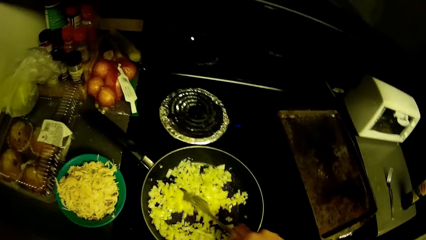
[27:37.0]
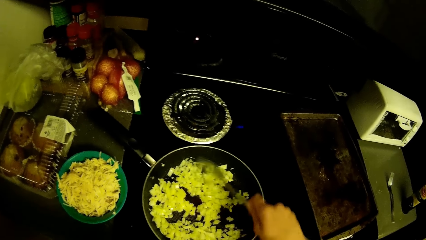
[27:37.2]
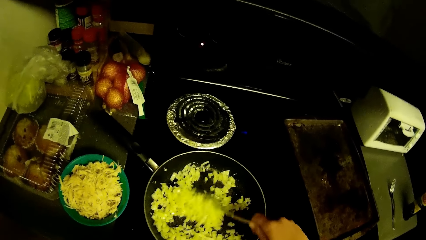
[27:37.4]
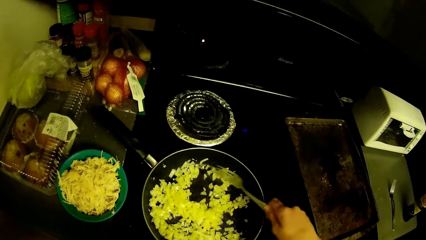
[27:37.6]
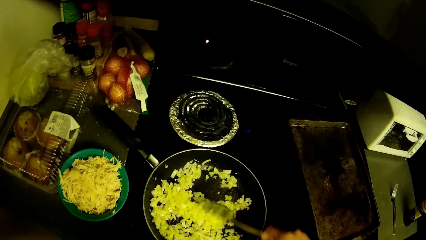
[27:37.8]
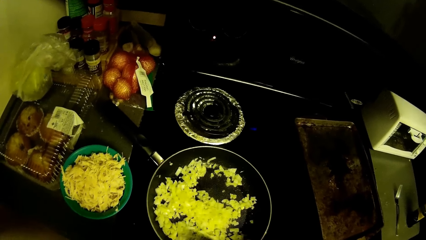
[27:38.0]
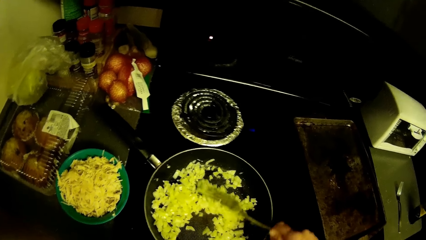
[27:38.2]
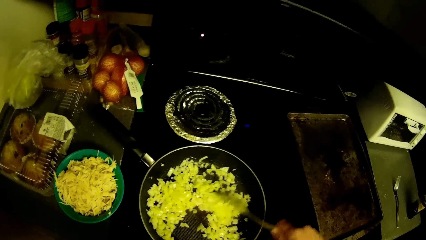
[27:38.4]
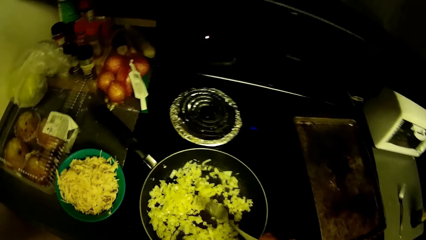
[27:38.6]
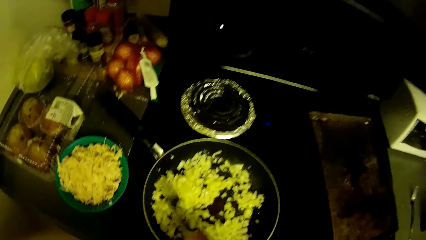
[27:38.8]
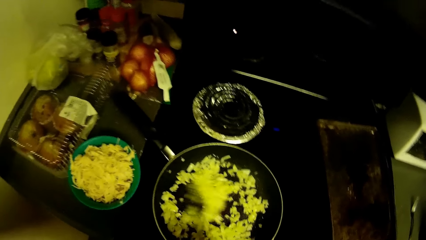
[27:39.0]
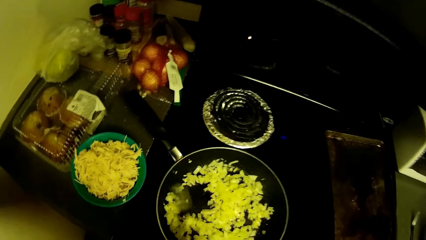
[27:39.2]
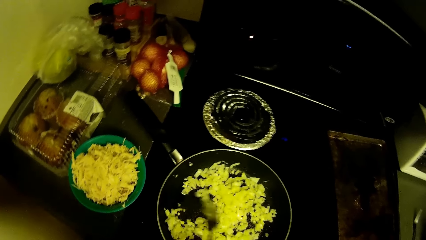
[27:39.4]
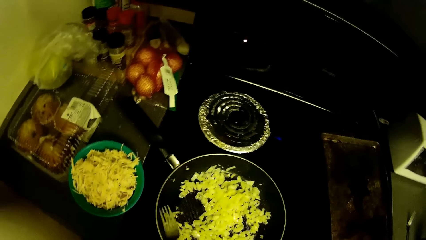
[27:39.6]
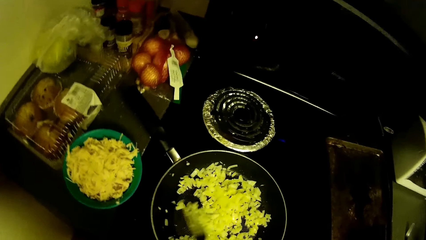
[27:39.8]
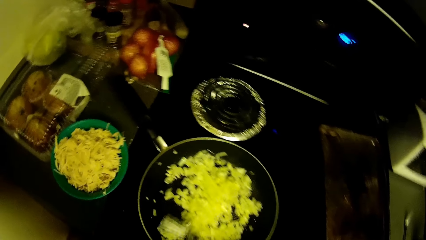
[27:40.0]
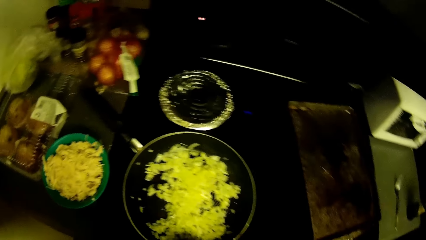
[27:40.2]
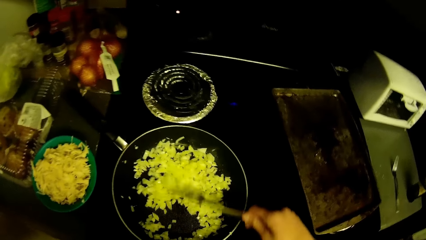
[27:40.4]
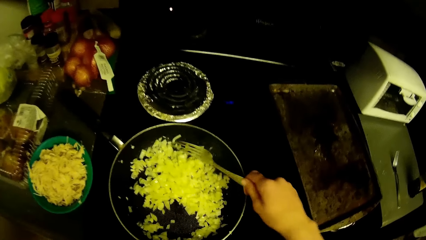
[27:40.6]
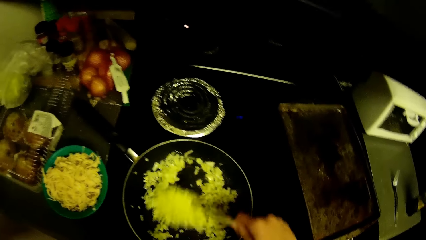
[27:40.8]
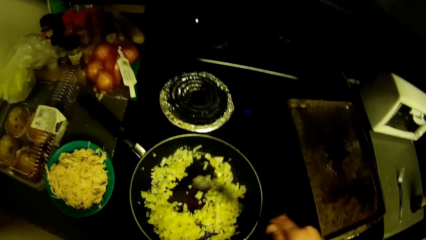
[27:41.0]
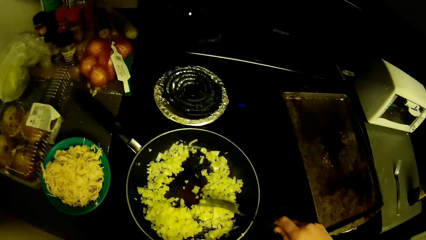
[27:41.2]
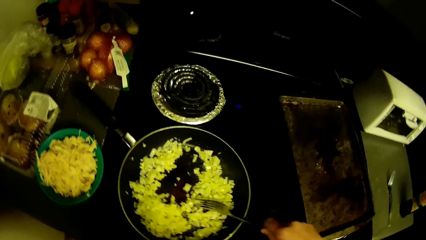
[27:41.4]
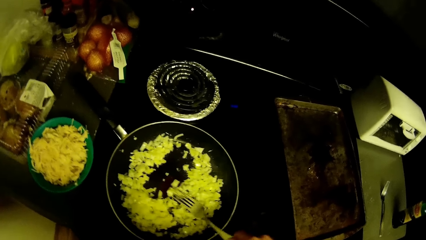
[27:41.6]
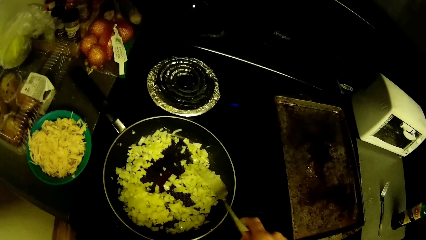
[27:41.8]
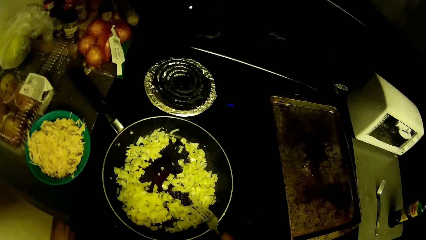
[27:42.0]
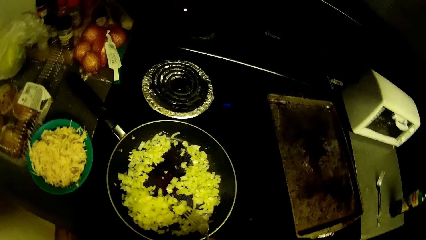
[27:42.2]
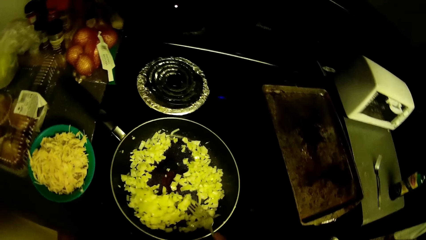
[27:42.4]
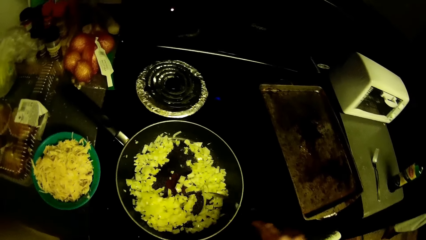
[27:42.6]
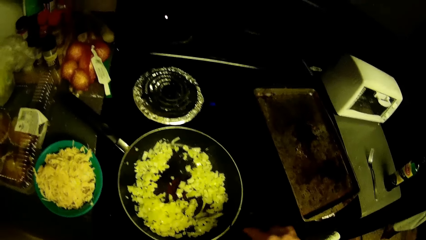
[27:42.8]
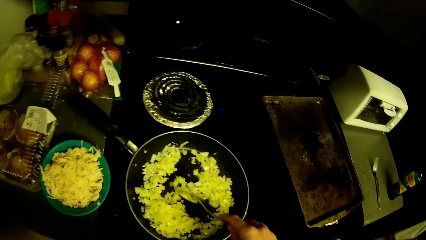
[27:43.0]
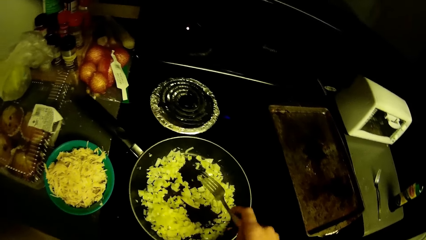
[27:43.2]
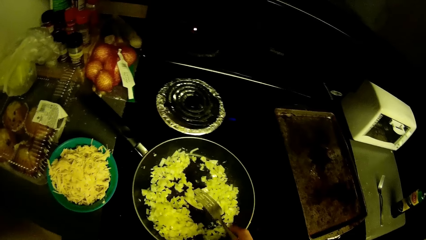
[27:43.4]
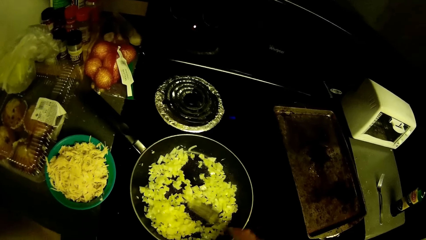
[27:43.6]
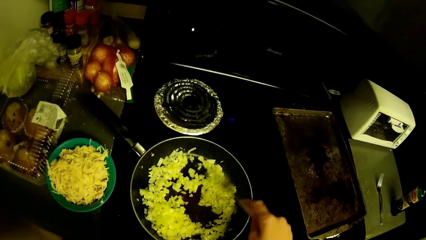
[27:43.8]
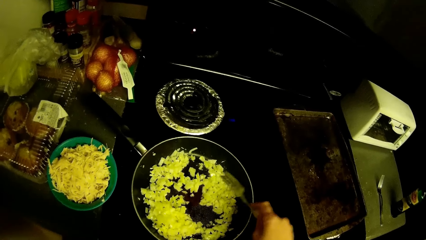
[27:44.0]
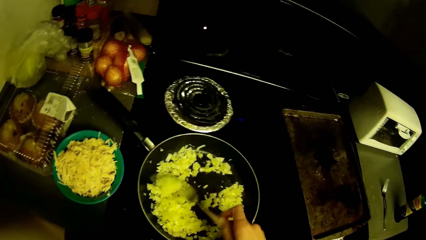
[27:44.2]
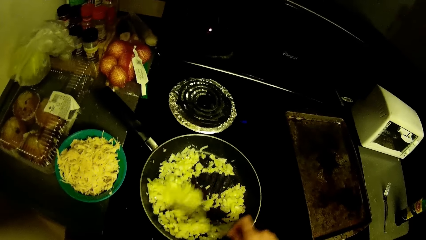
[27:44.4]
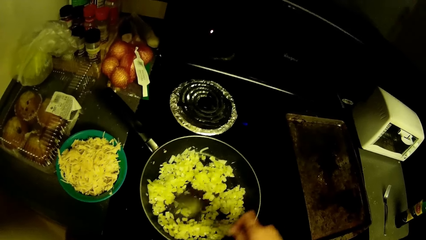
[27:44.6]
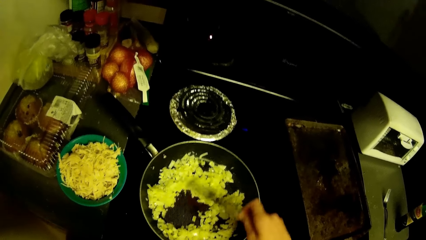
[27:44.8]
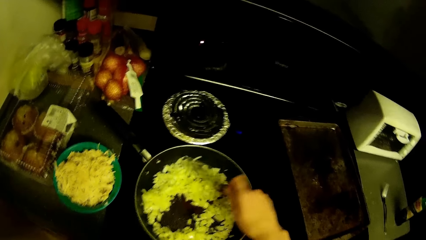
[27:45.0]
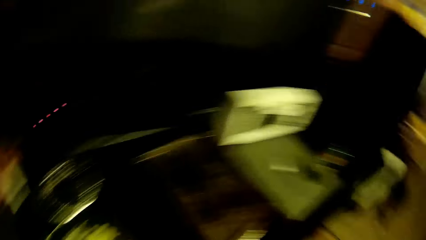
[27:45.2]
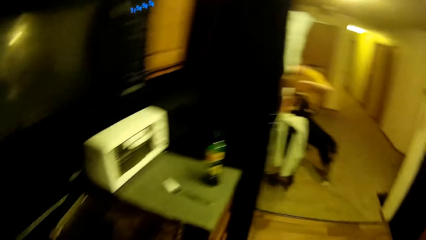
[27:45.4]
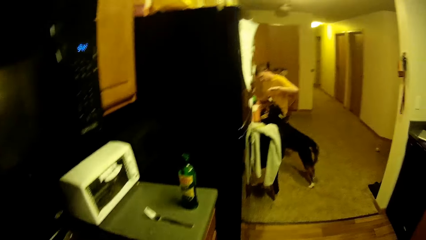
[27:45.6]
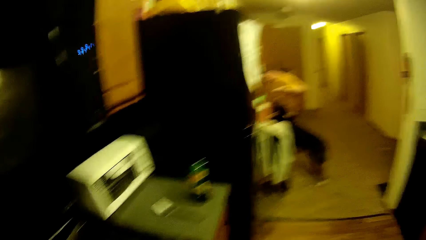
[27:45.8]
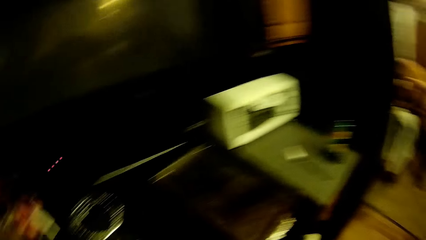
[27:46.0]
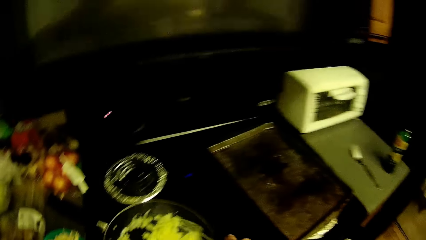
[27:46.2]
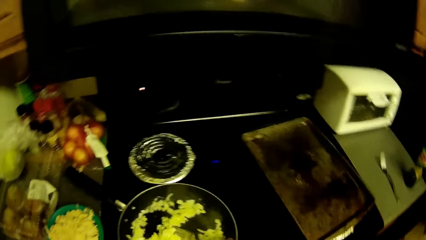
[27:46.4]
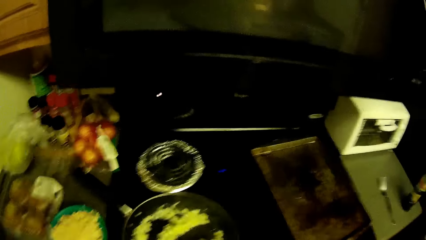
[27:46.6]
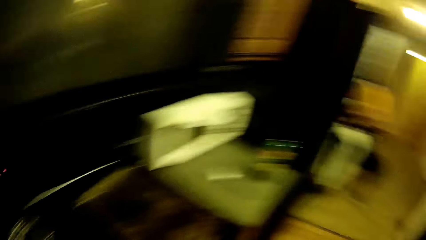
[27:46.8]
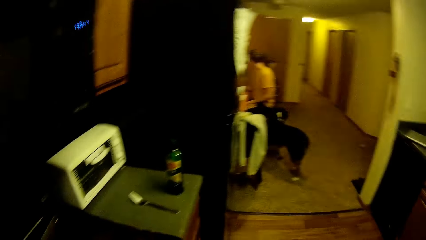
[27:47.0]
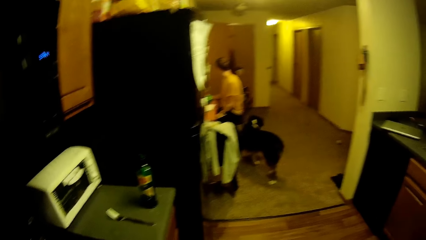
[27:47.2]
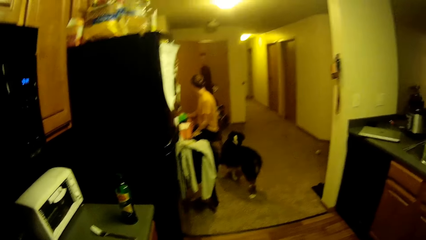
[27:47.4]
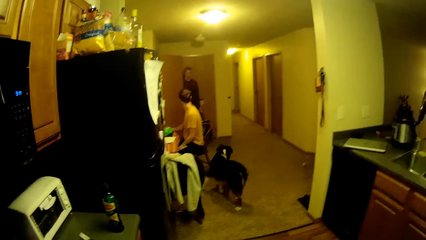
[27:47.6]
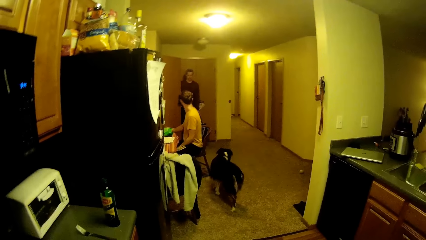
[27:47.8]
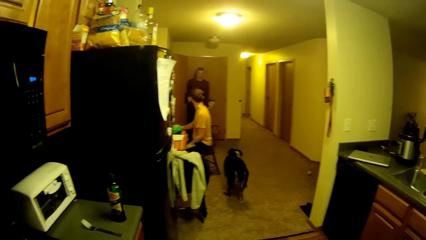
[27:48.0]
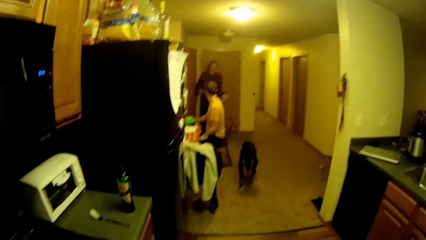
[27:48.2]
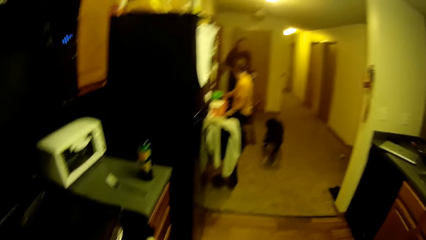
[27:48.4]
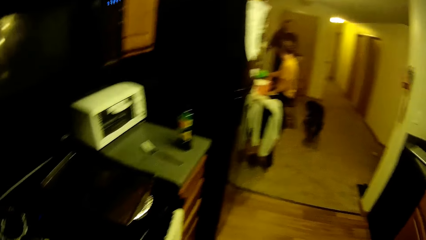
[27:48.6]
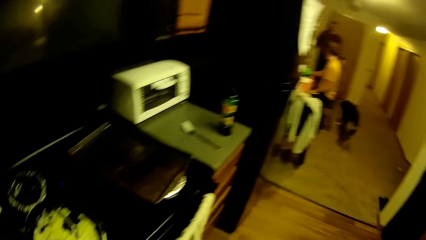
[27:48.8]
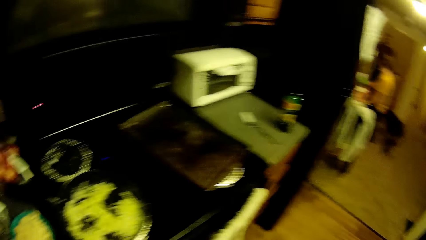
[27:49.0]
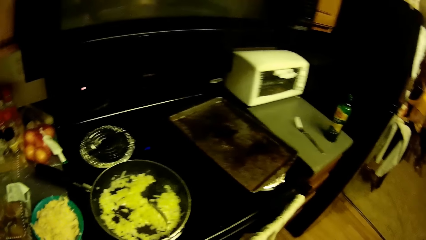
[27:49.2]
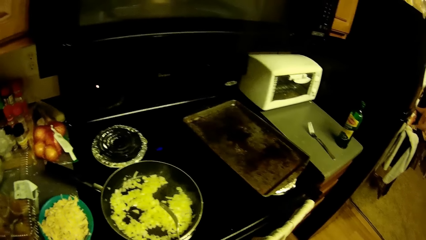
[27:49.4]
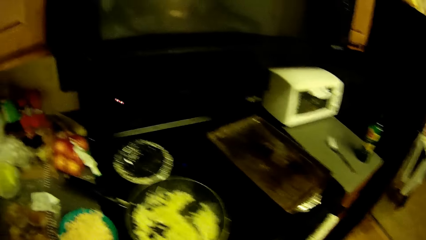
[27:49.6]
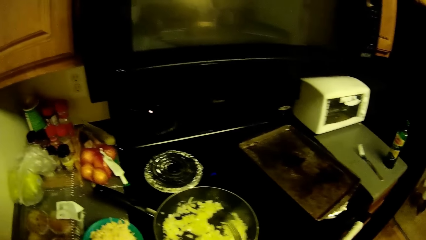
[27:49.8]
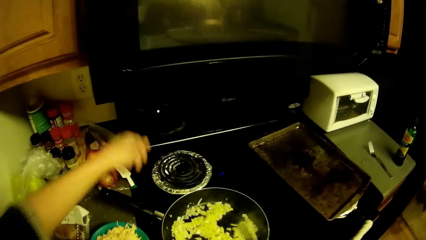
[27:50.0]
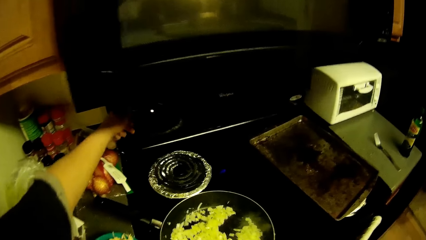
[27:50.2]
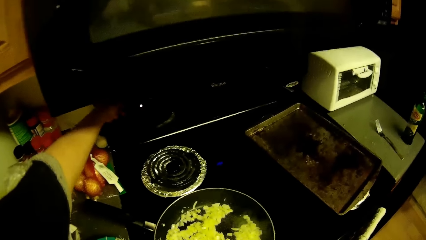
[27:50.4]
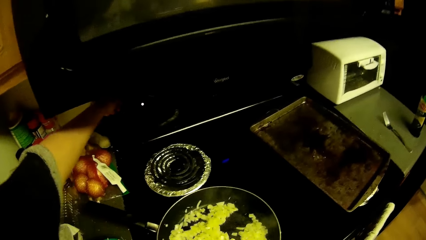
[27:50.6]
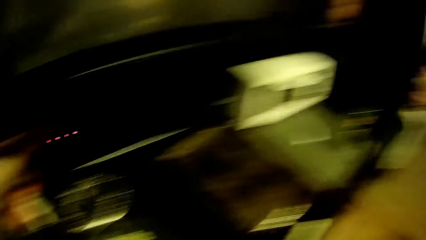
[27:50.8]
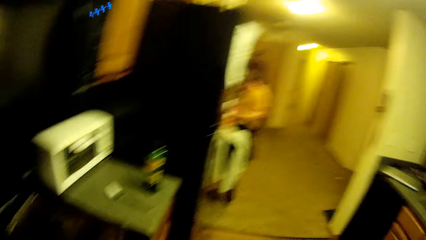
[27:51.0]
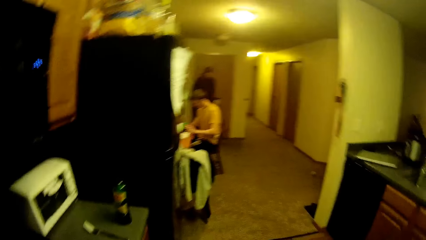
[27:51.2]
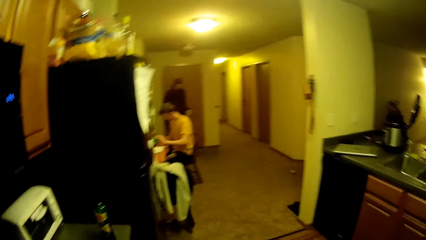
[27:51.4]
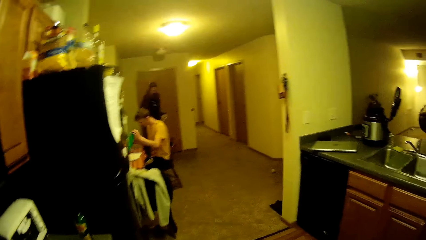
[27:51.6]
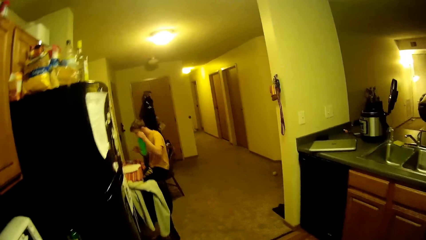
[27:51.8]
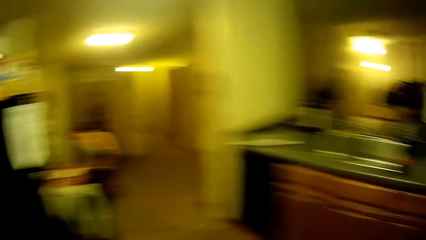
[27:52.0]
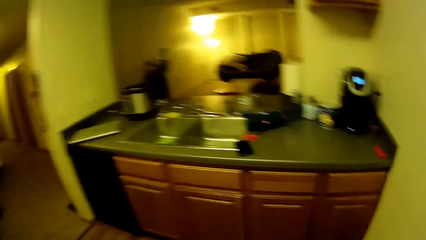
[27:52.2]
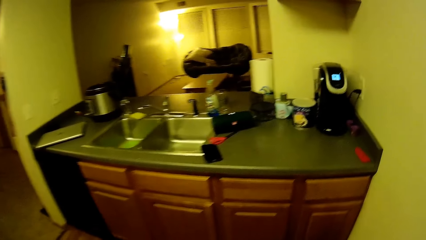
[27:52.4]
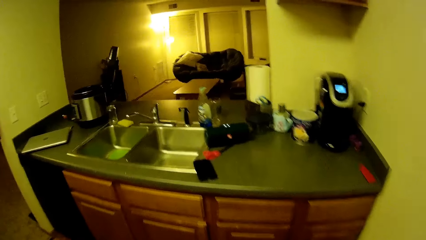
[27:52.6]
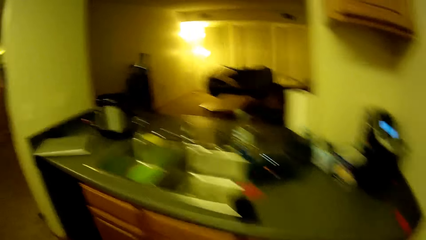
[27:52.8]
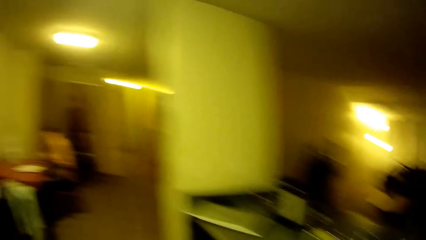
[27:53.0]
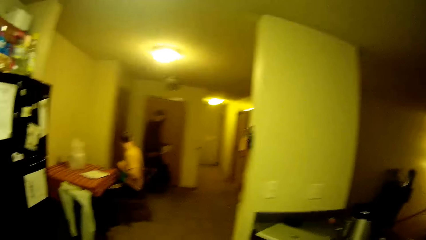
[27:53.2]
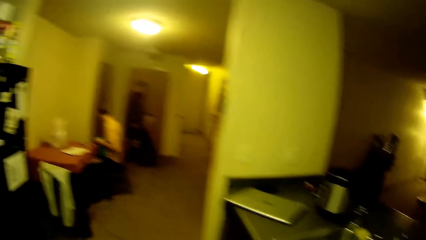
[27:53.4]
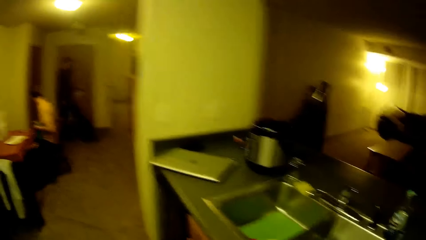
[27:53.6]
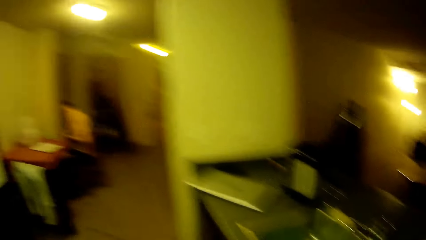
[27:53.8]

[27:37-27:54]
A man holds the dog. The camera wearer looks at something. Another man enters the door. The camera wearer holds something. He turns off the cooker with his hand. The first man lifts the sachet. The other man holds the sweater. The camera wearer walks away from the cooker. He looks around the kitchen.
